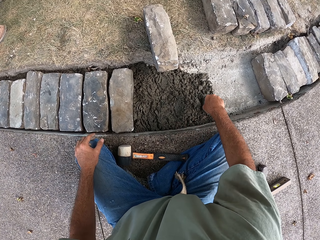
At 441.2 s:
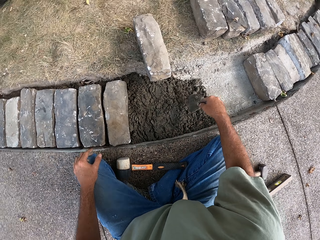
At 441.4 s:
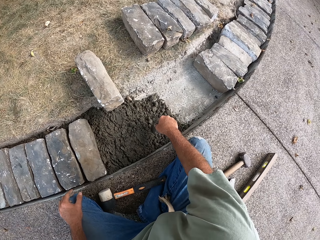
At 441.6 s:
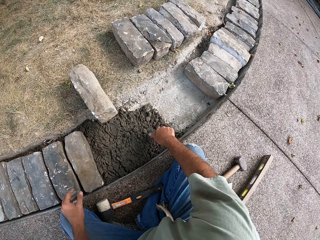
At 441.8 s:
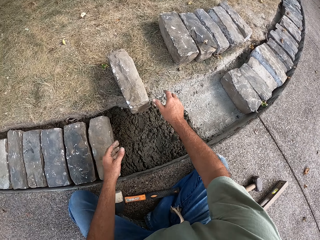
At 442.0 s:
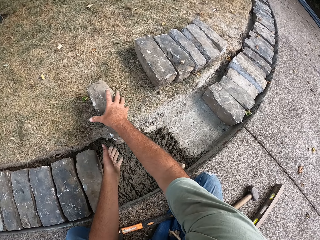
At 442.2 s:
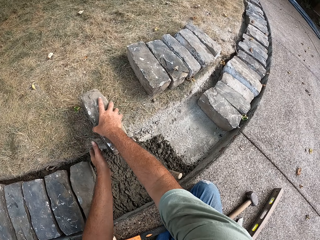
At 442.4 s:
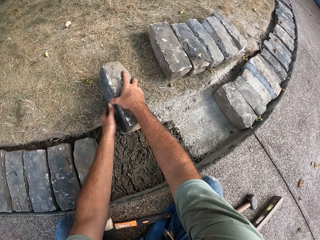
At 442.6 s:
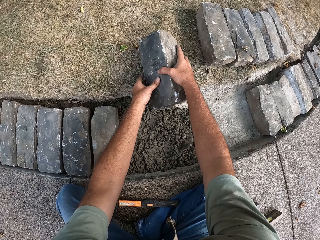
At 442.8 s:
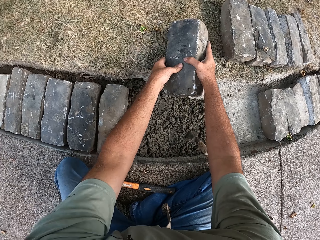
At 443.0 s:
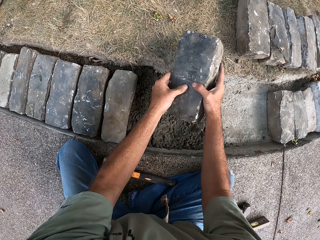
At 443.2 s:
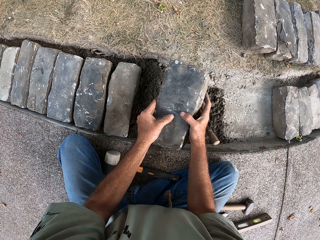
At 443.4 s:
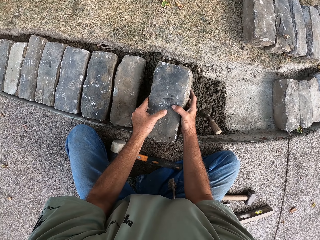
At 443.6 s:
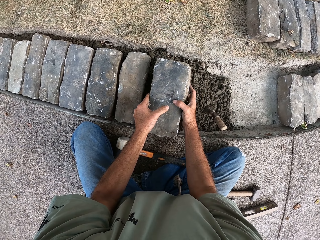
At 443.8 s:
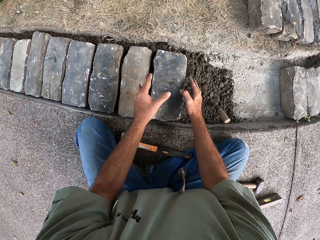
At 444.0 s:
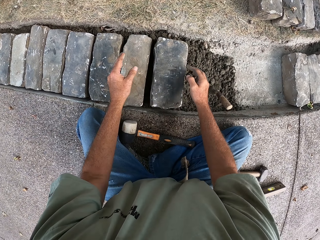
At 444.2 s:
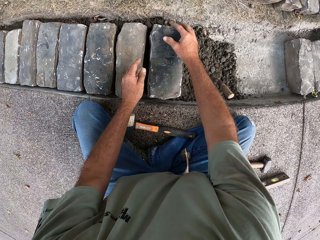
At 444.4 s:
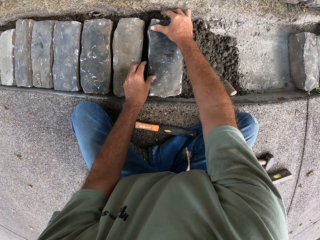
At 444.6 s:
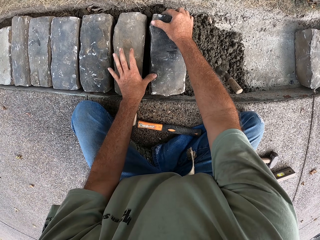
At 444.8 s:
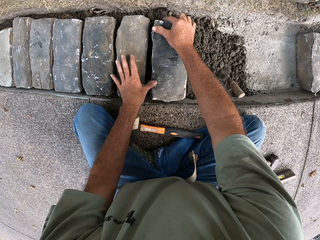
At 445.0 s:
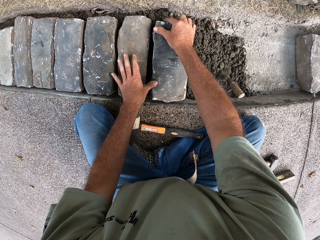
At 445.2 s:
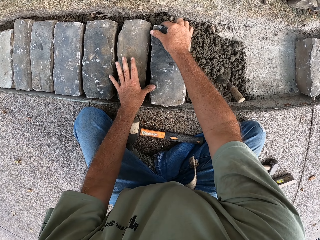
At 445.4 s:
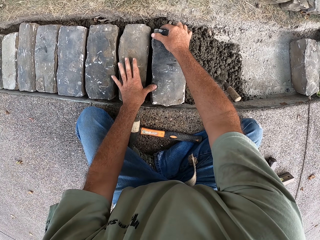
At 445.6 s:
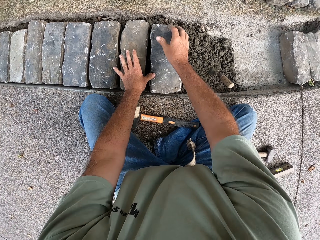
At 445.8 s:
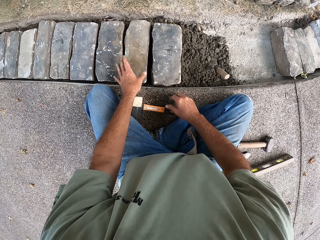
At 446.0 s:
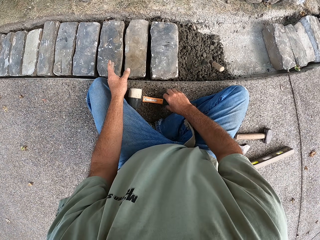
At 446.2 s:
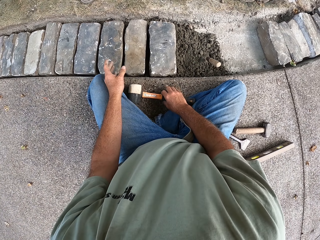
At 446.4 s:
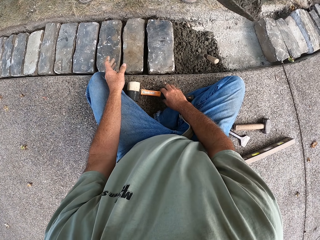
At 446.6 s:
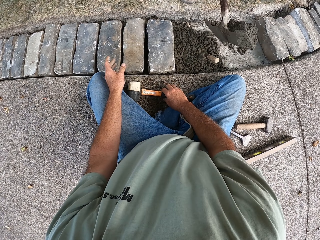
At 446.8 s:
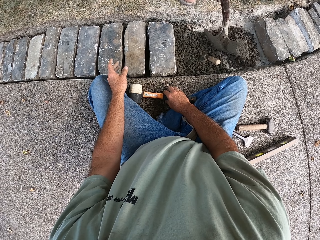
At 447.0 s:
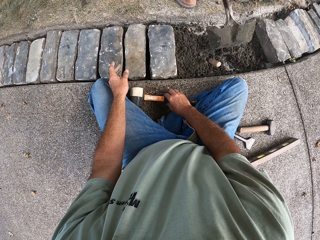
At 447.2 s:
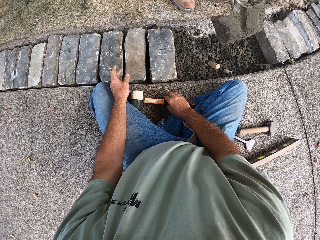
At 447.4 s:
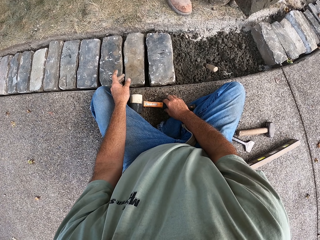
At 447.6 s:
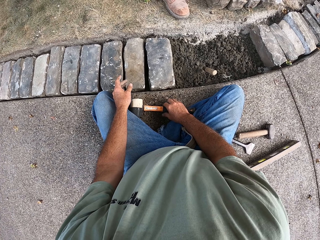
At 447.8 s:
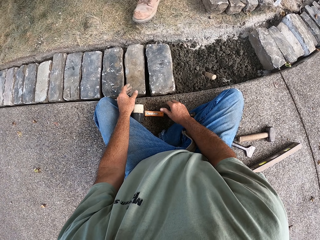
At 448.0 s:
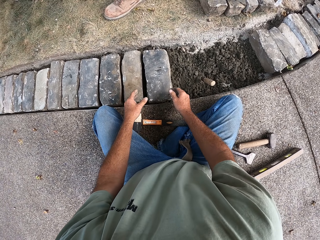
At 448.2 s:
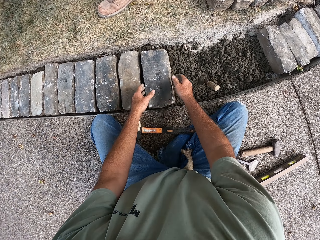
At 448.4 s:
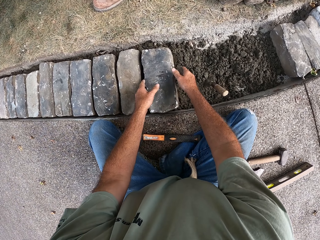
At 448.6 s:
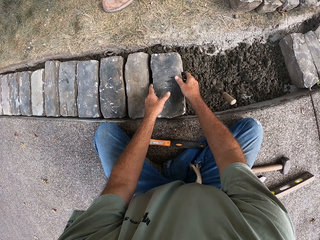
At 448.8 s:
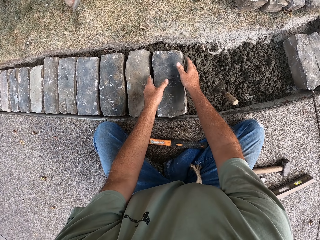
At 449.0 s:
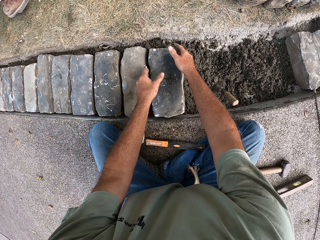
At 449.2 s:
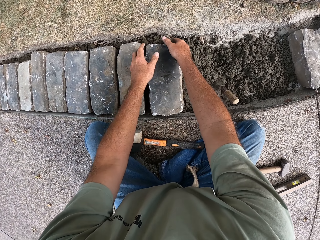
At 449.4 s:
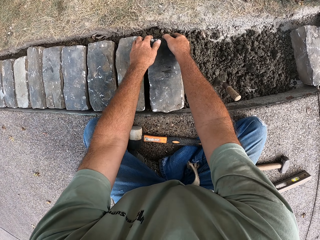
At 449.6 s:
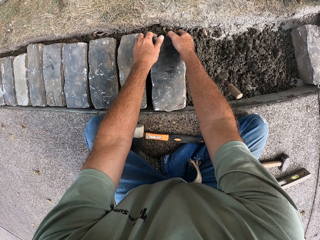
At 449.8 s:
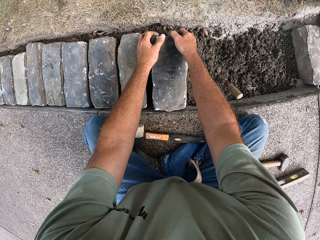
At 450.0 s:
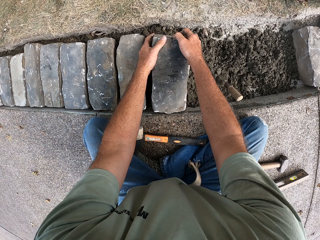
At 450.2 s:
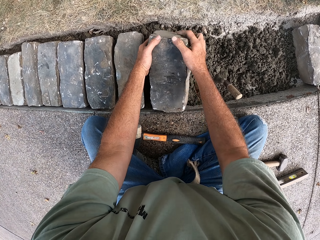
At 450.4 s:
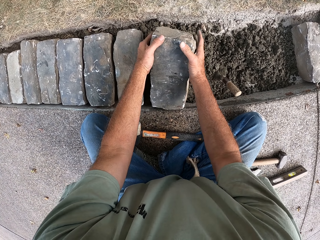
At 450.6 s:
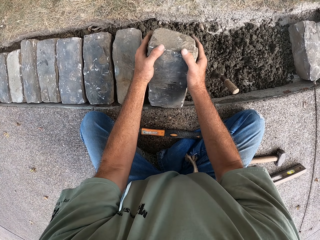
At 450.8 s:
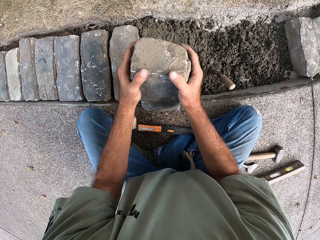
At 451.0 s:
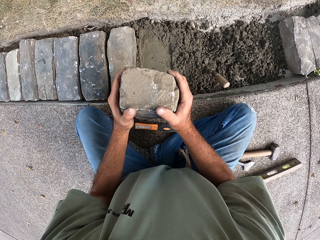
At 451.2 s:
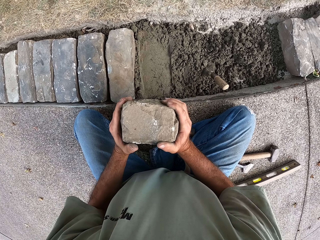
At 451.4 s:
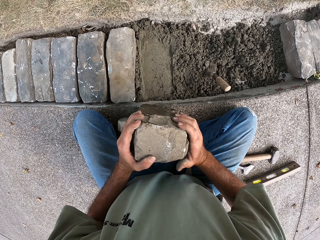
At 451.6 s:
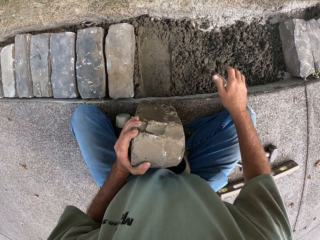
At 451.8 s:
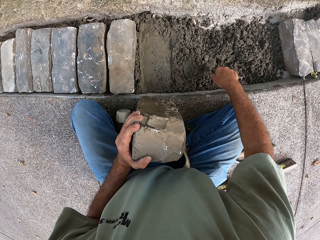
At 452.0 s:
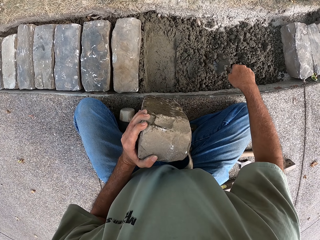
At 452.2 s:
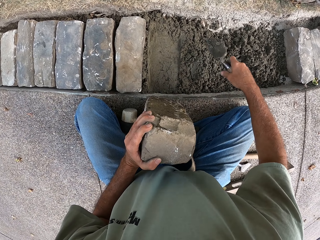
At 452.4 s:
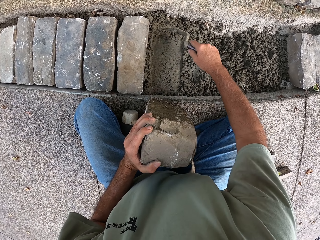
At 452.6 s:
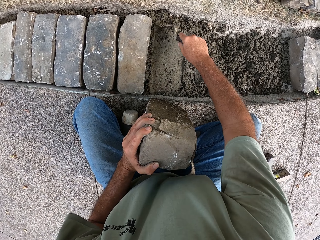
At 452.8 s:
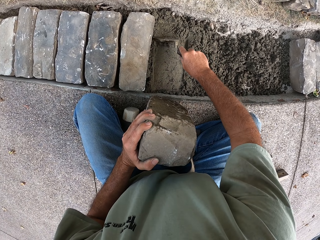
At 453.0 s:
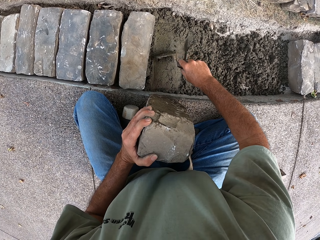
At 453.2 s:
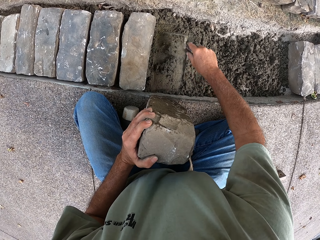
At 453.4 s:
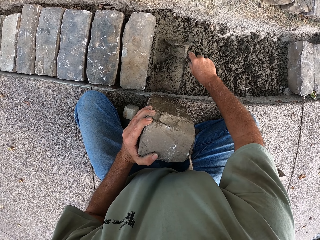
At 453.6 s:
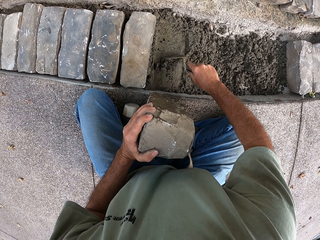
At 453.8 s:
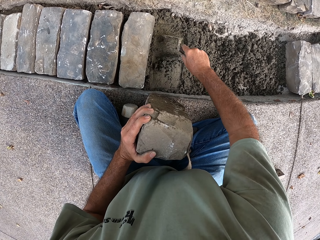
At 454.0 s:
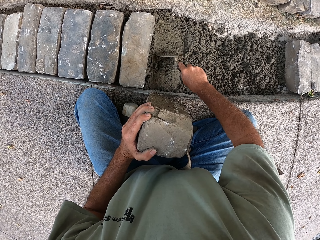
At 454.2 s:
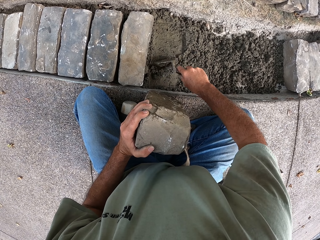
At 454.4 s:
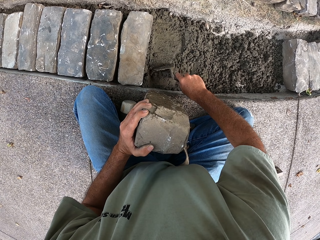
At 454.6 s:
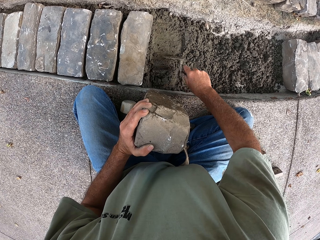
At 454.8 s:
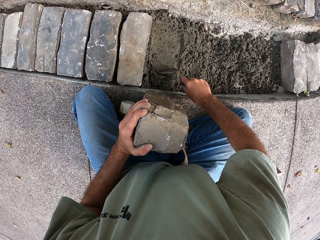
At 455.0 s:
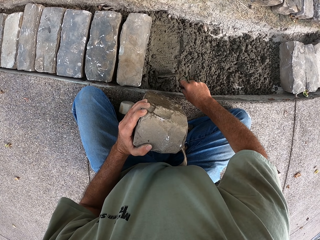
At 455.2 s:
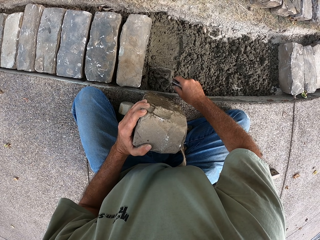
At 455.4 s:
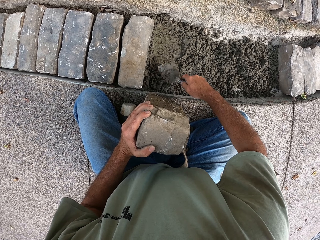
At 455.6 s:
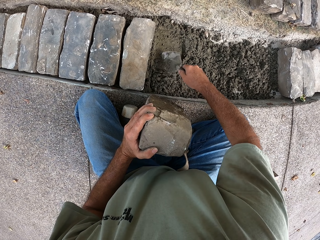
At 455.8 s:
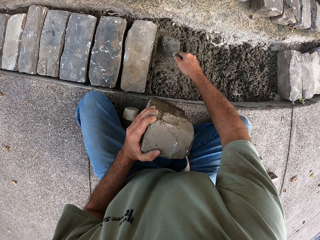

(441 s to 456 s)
The camera wearer puts the trowel on the concrete. He picks up a block with both his hands. He puts the block in the concrete. A person pours the concrete. The camera wearer touches the hammer. He fixes the block on the concrete. He removes the block from the concrete. He picks up a trowel. He gathers the concrete.

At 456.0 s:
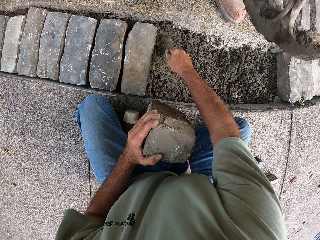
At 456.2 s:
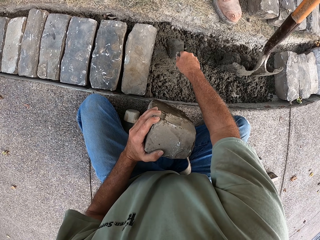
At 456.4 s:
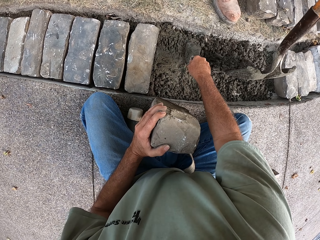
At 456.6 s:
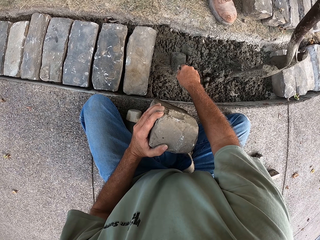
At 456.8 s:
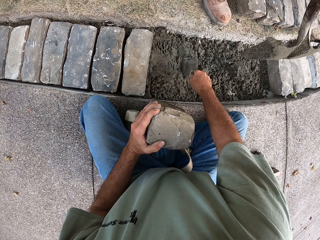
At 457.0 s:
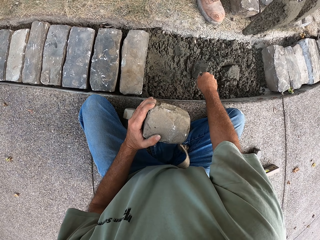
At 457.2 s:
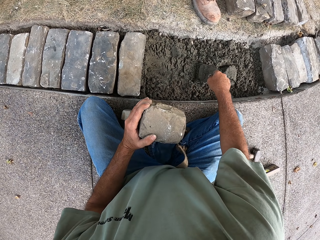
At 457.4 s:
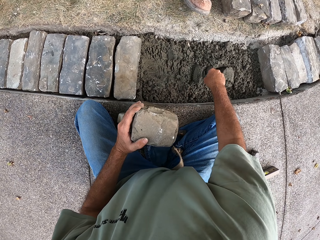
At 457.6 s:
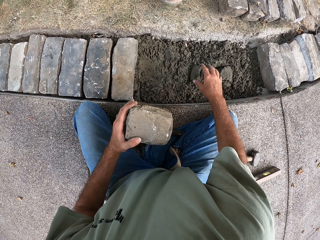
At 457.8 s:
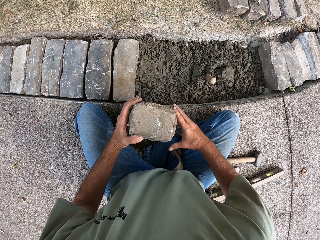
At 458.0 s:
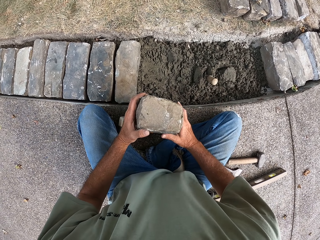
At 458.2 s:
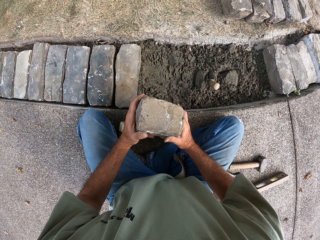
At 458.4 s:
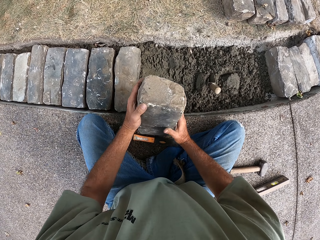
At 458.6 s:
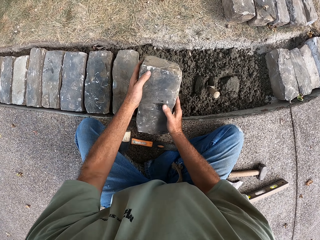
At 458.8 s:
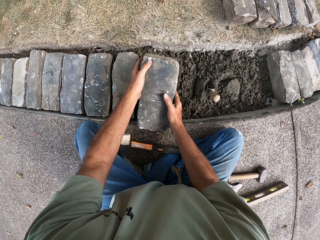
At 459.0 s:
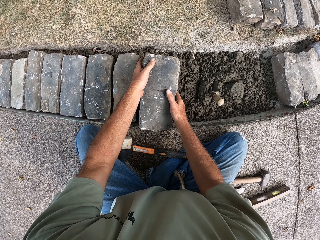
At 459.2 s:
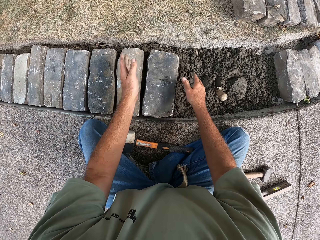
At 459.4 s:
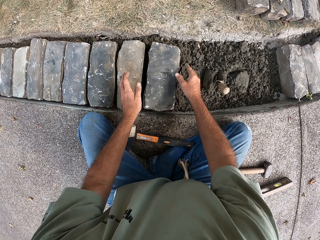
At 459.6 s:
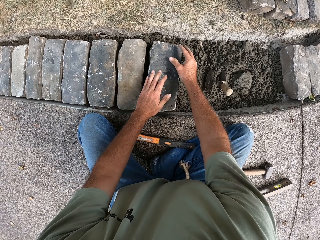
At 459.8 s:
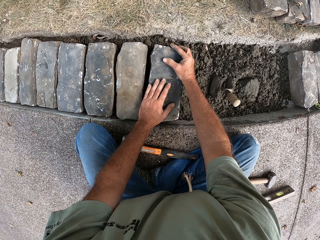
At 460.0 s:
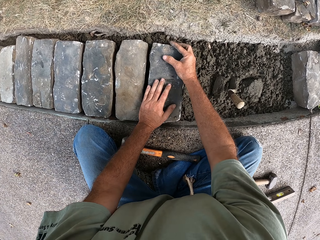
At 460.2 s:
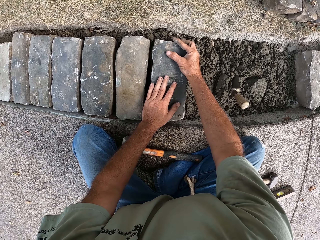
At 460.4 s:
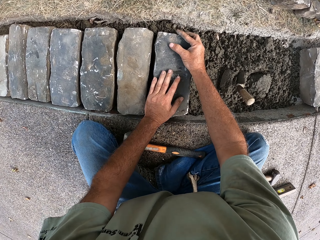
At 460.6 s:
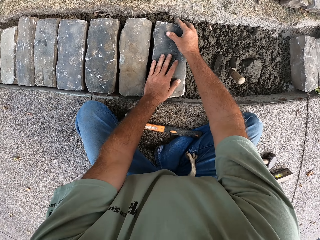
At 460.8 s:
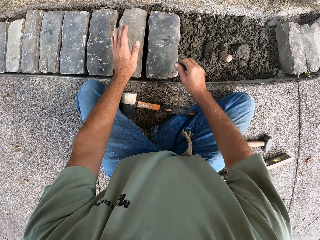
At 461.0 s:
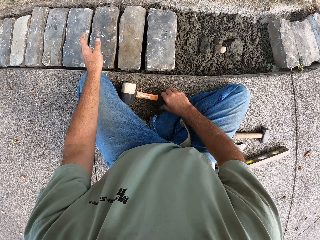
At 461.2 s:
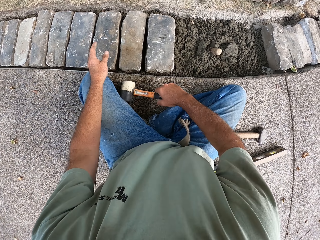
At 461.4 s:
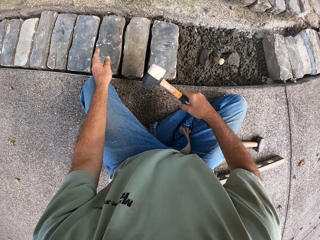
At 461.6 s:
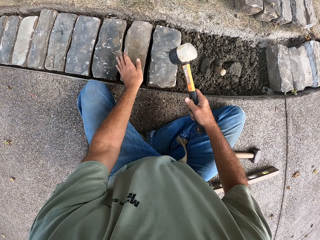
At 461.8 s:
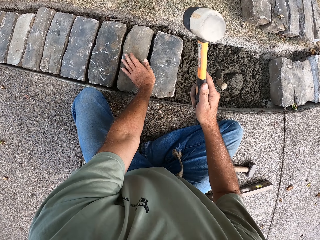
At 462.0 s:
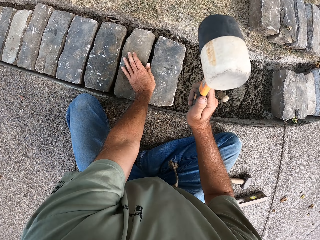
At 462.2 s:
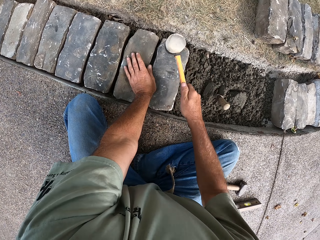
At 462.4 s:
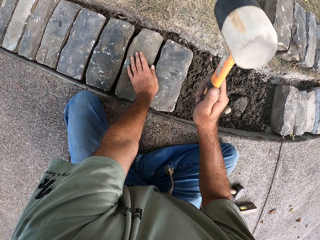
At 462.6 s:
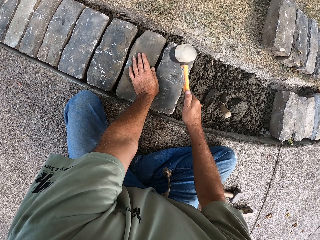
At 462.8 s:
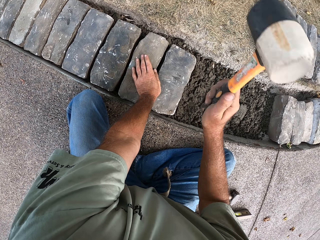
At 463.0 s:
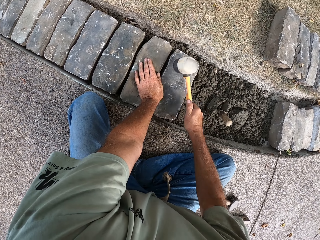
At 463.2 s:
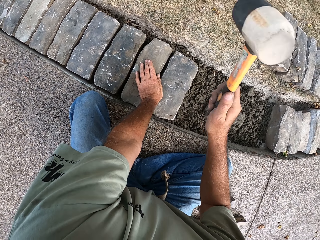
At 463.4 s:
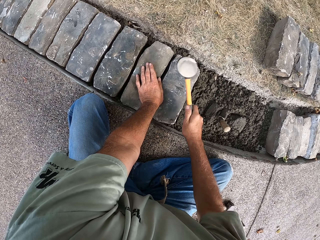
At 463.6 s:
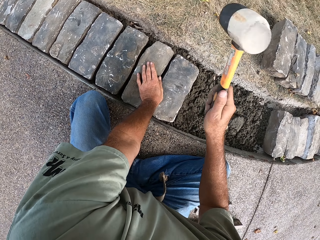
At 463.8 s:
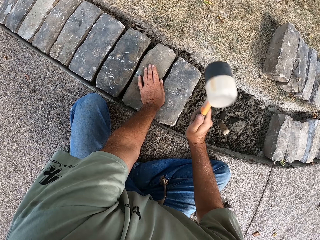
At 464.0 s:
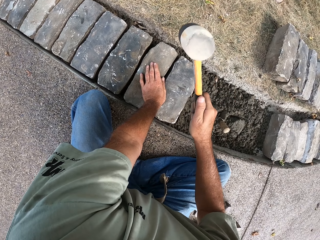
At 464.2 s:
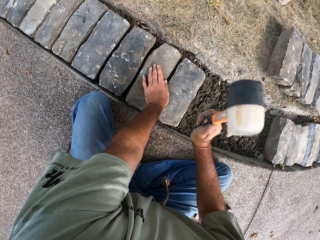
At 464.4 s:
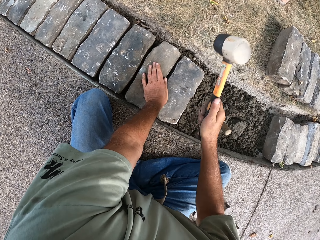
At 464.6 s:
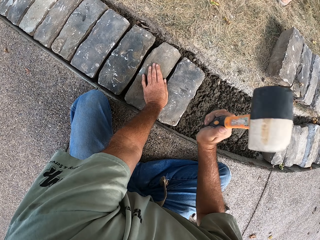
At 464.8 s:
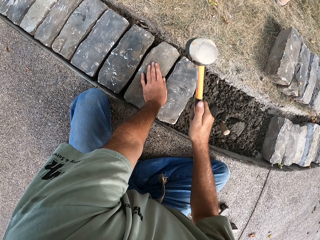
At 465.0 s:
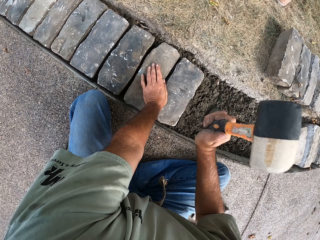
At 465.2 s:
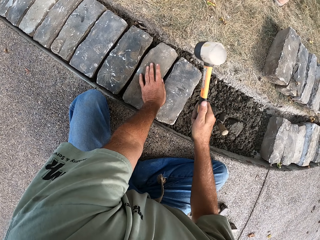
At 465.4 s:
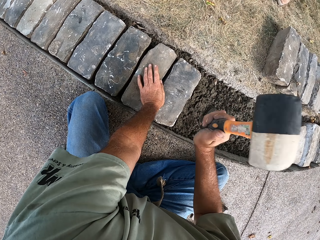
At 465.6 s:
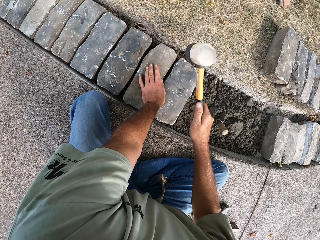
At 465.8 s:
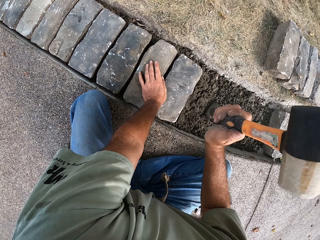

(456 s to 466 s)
The camera wearer flattens the concrete with the trowel. They put the trowel on the concrete. They fix the block on the concrete. They put the brick on the concrete. They pick up a hammer. They beat the block with the hammer.
